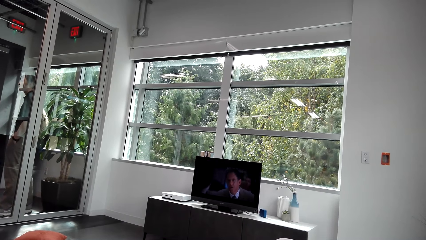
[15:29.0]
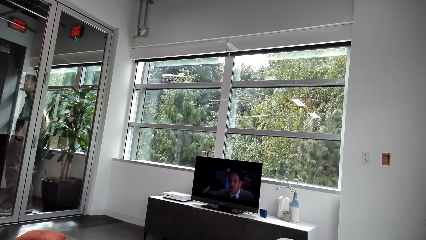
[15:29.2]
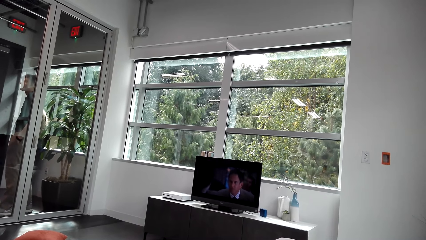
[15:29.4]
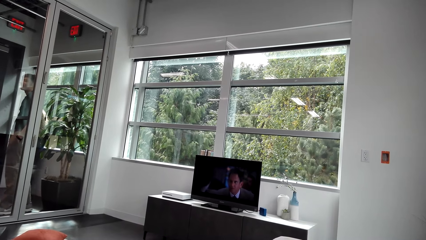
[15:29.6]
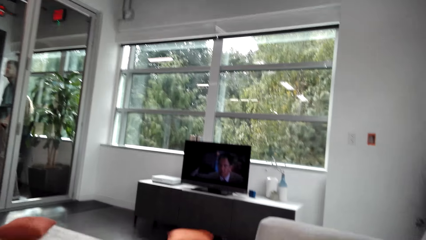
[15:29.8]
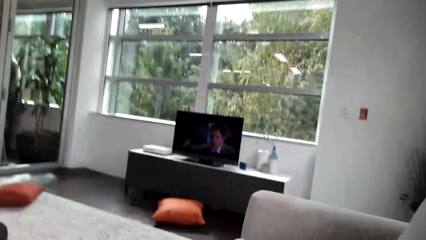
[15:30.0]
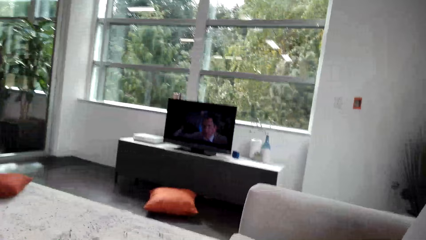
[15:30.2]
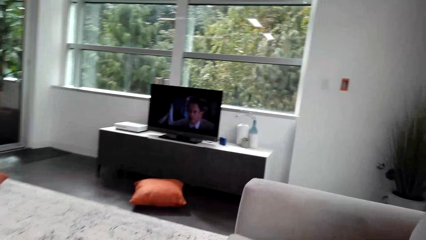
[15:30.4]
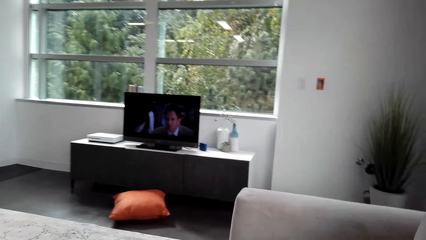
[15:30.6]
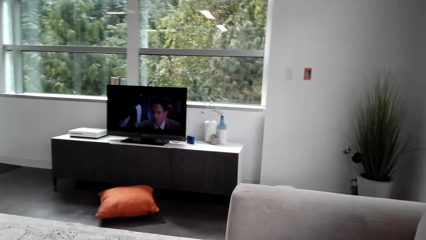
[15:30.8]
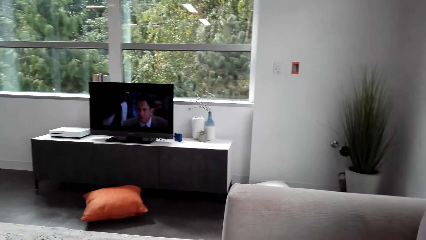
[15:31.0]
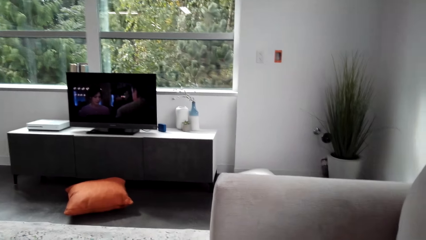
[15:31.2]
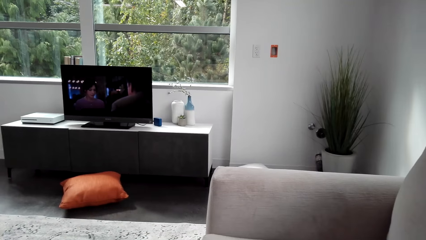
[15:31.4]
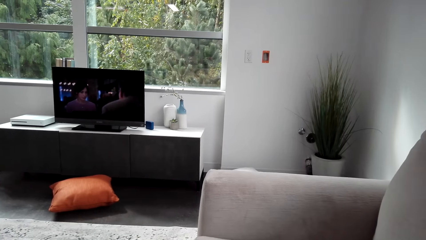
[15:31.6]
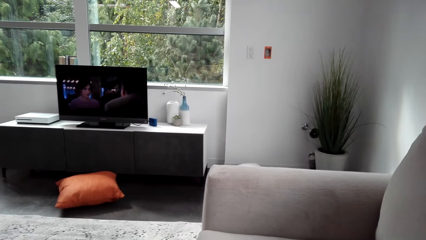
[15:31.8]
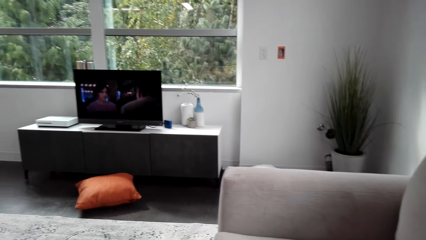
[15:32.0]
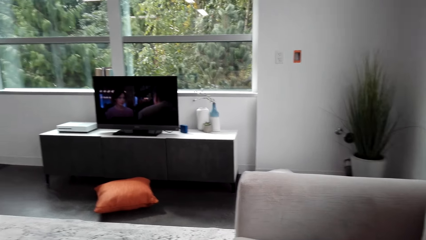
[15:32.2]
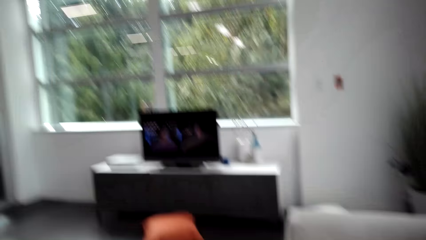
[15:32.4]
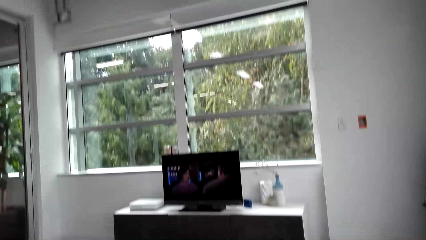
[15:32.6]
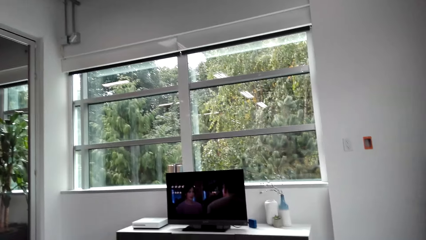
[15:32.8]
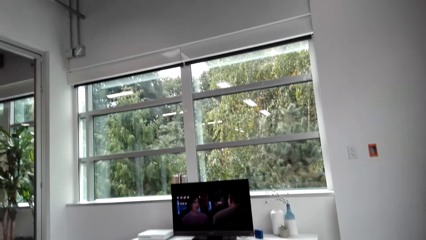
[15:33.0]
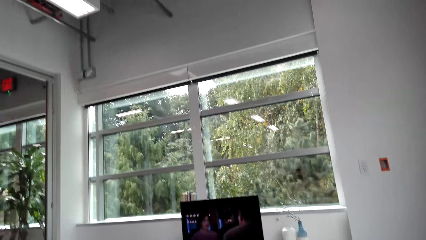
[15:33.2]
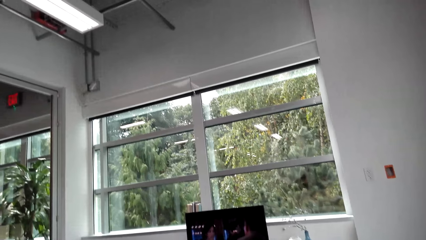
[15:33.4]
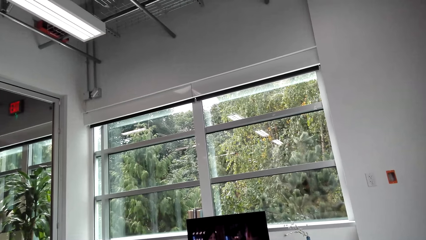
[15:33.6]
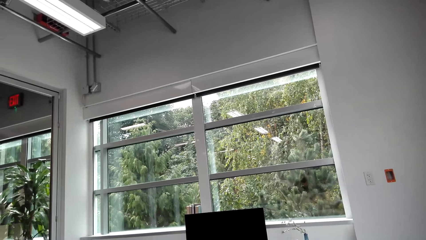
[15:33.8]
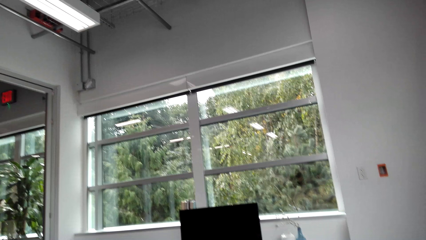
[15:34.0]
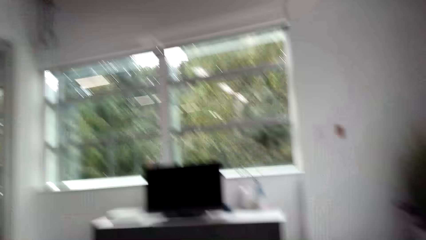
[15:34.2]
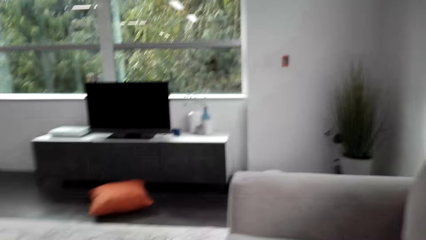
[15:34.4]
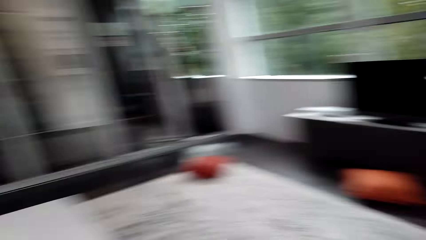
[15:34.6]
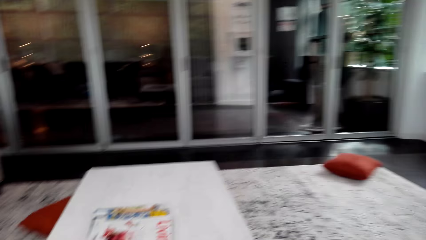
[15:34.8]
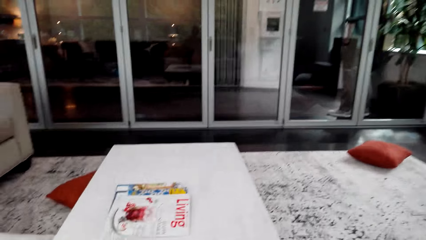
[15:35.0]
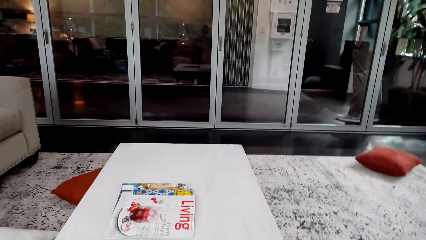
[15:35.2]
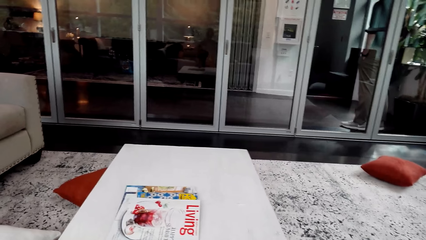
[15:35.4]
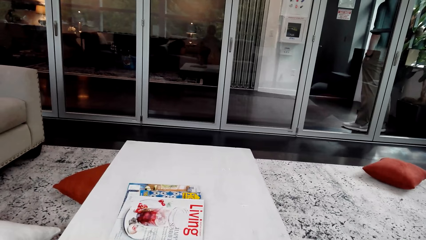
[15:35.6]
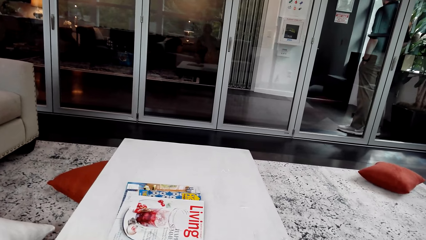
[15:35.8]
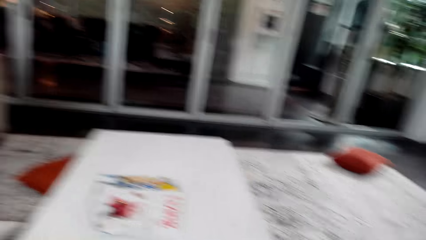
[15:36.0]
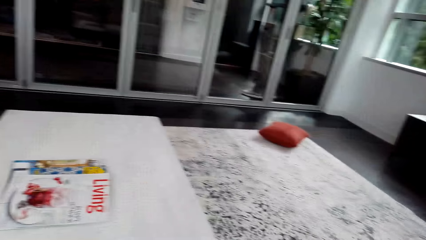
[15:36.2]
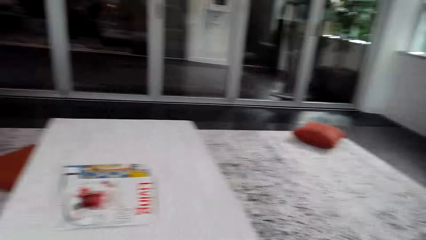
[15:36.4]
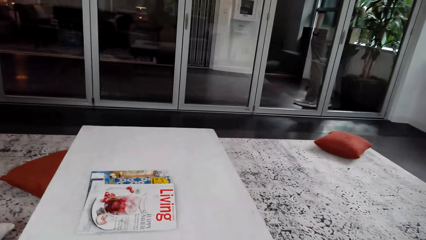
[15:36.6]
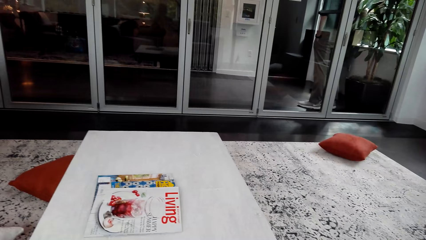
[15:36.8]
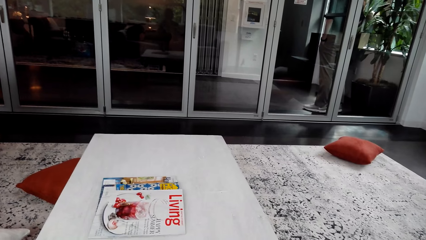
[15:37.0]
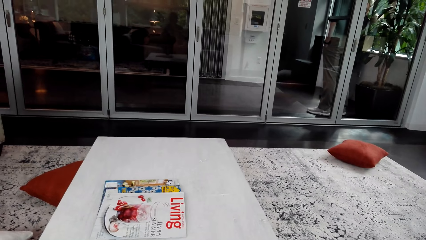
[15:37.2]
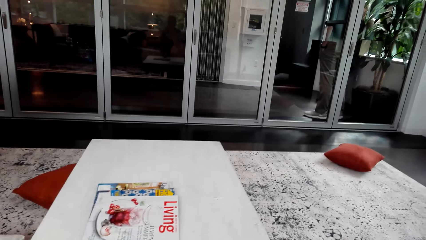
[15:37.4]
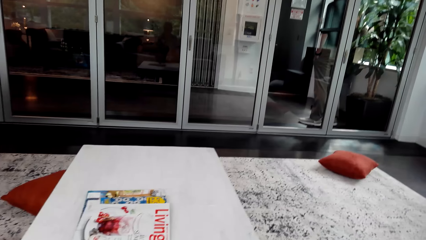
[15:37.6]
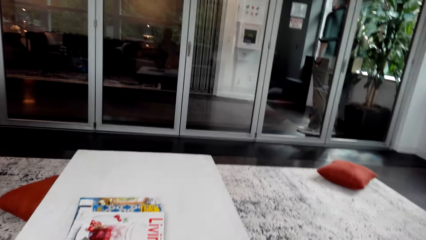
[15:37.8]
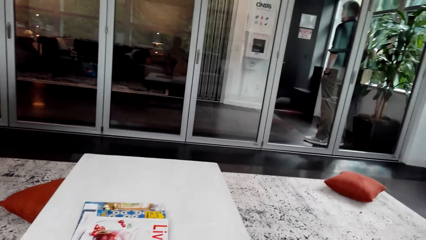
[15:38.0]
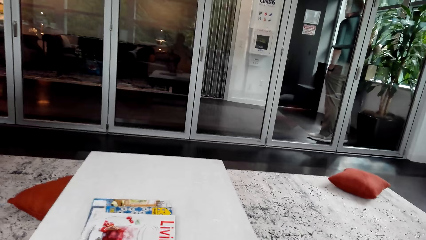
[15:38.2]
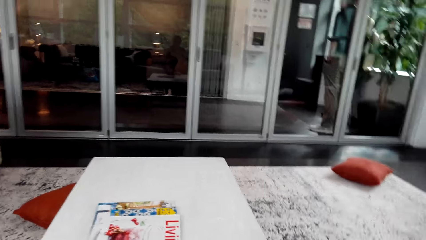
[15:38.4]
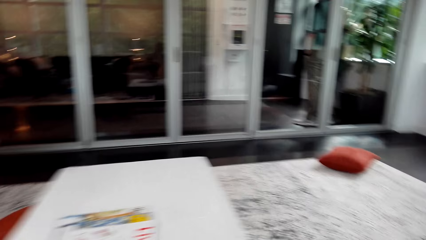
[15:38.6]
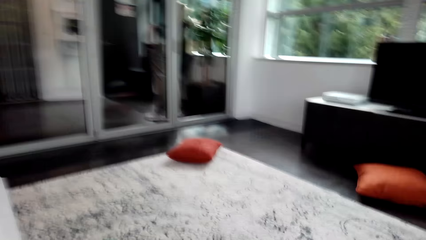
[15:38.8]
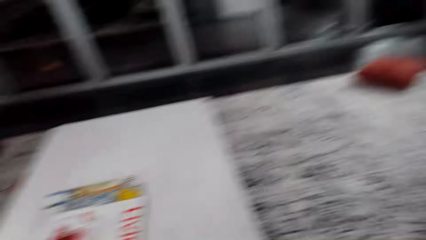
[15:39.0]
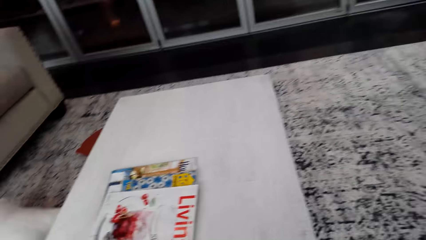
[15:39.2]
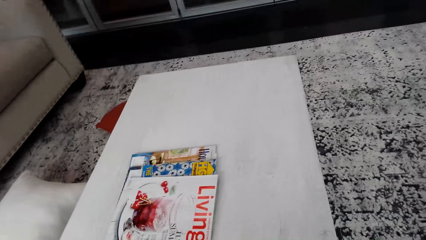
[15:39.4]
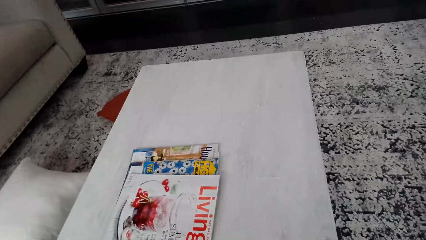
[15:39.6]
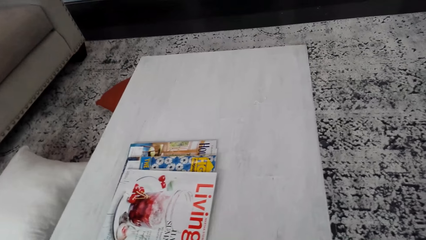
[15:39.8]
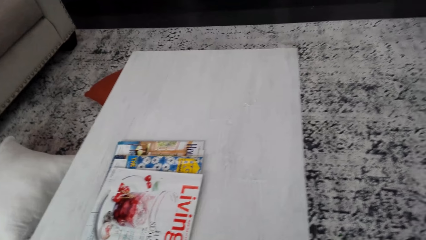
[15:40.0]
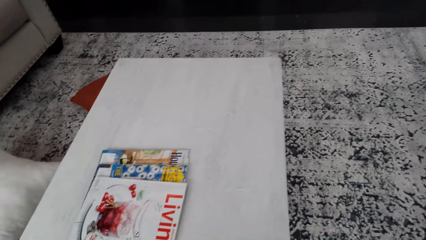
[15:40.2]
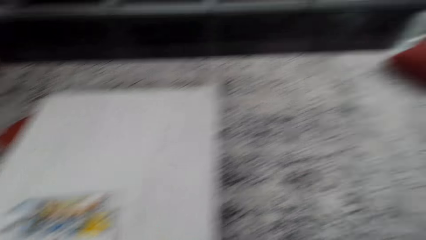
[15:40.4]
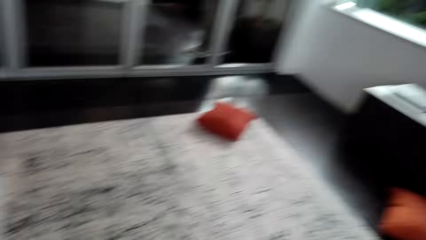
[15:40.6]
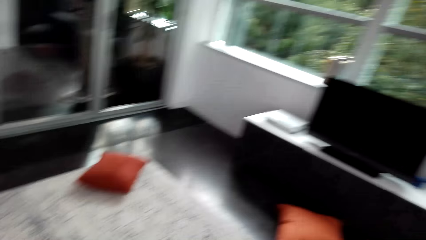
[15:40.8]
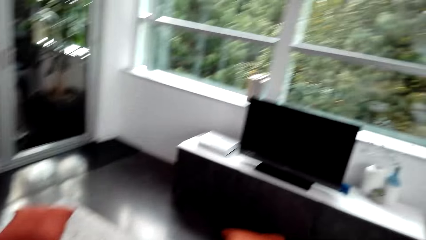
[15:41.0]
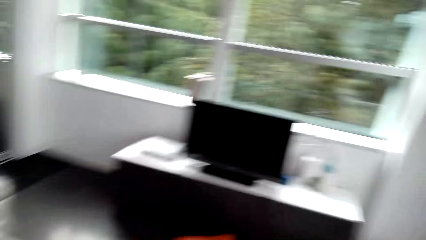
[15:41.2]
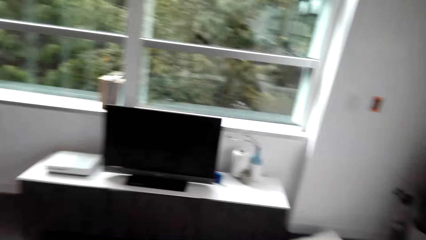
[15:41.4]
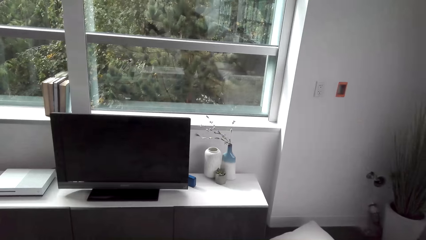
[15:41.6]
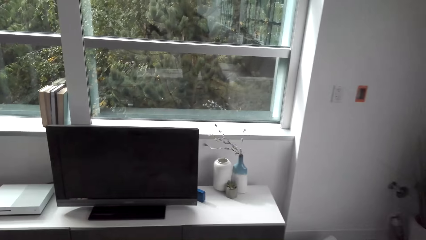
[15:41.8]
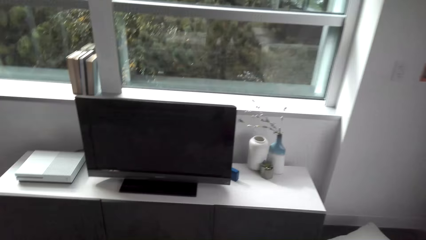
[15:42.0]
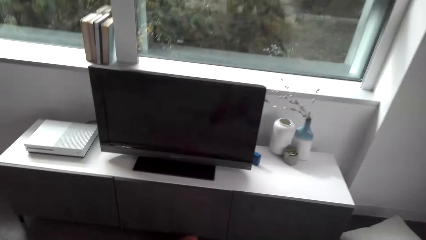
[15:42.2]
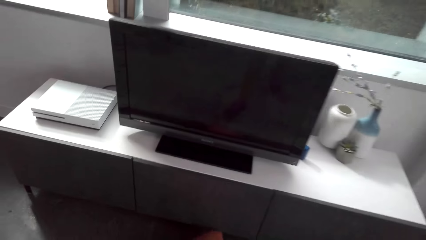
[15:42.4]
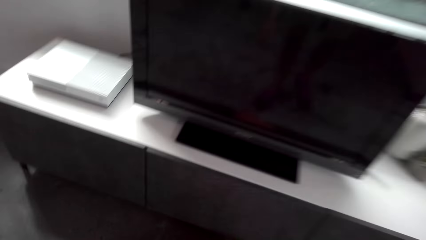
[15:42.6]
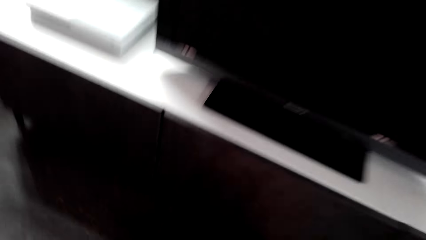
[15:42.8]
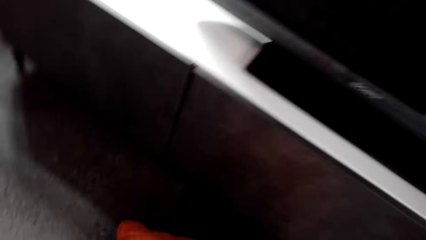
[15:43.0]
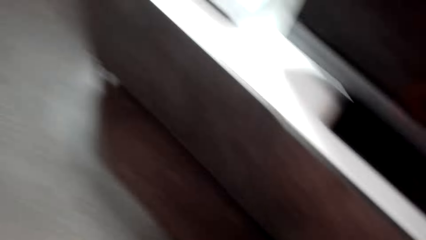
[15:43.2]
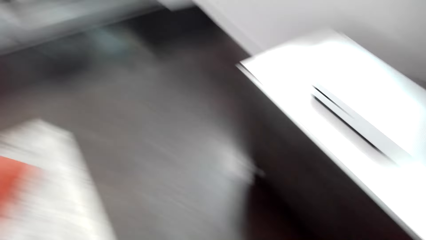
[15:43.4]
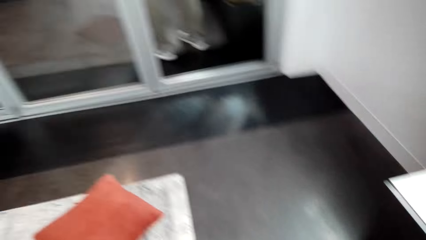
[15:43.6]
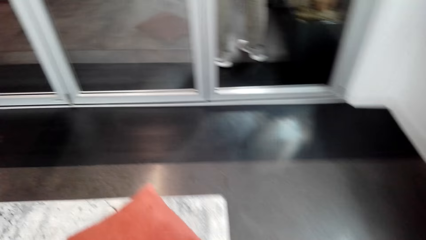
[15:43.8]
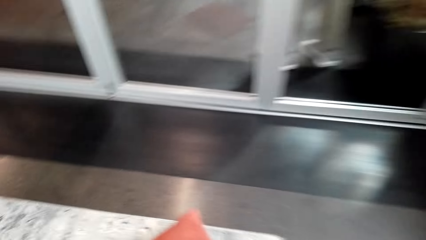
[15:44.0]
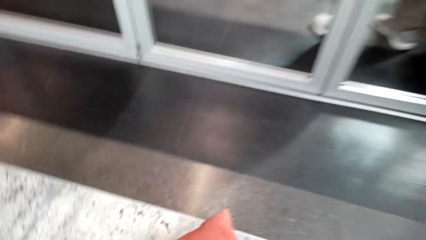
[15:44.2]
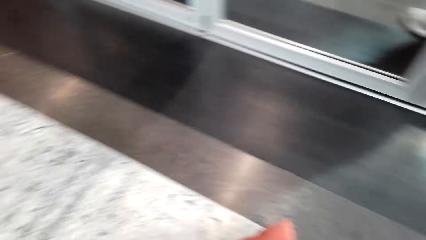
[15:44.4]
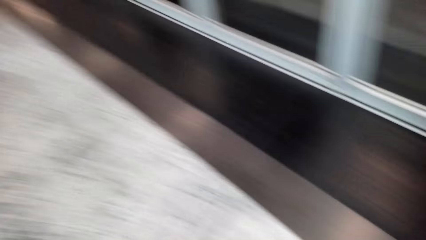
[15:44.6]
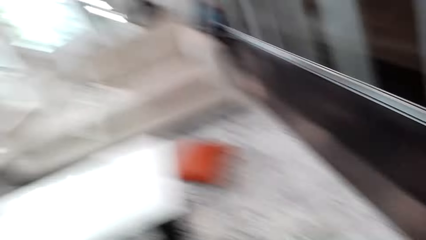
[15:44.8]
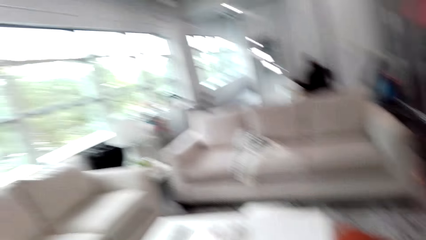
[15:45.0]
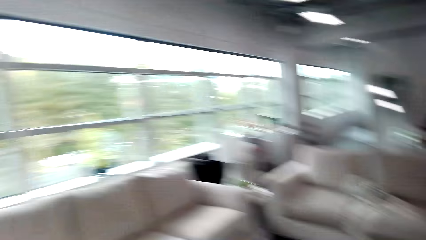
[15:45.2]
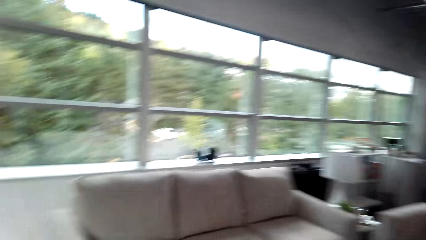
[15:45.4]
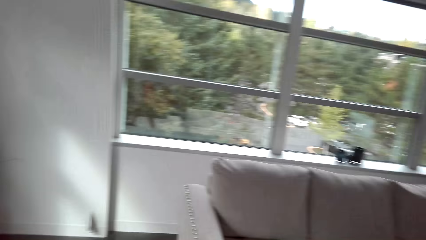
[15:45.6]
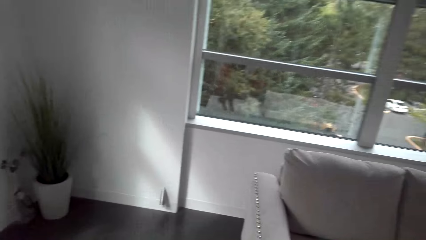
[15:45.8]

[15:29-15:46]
The camera wearer speaks to a man. The man speaks to the camera wearer. The camera wearer looks around the room. They speak. They walk in the house. They pick up a throw pillow from the floor.
